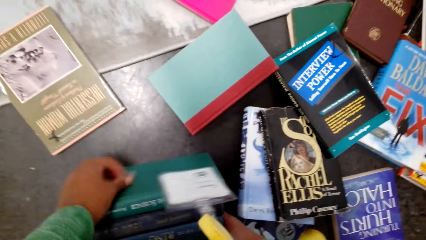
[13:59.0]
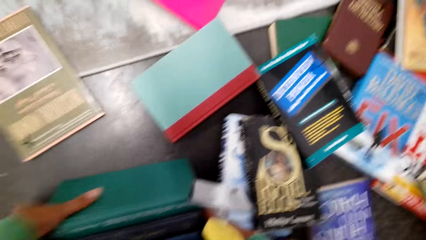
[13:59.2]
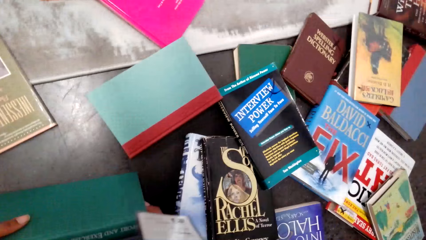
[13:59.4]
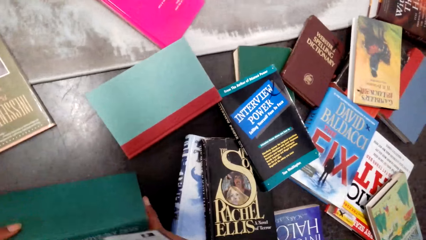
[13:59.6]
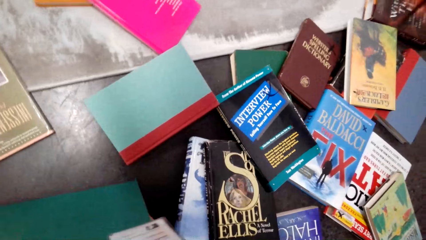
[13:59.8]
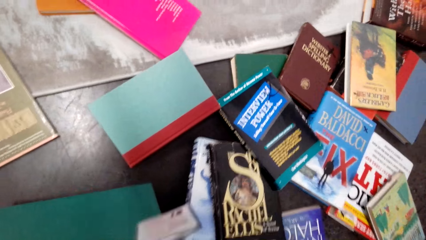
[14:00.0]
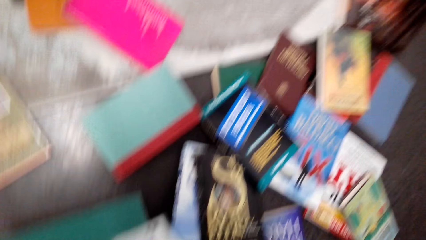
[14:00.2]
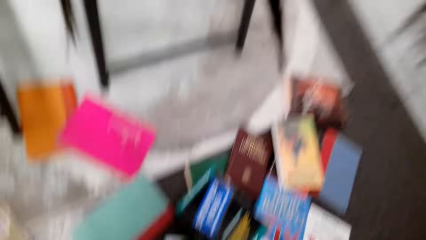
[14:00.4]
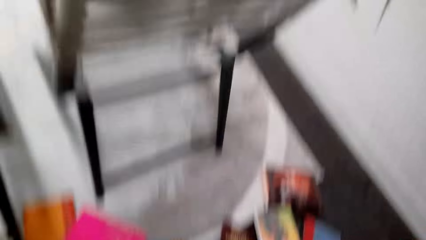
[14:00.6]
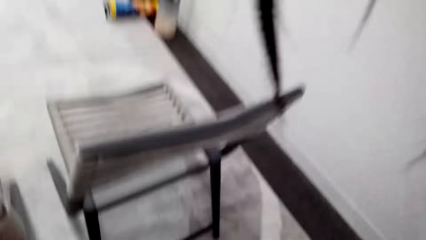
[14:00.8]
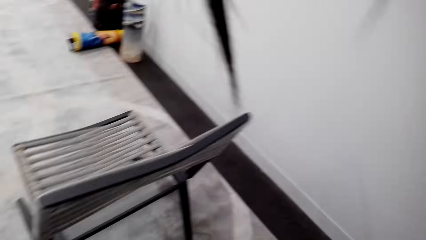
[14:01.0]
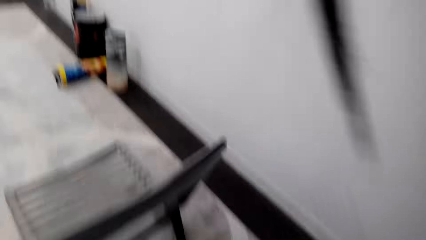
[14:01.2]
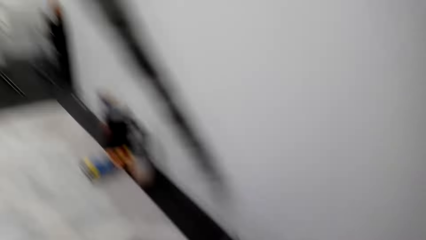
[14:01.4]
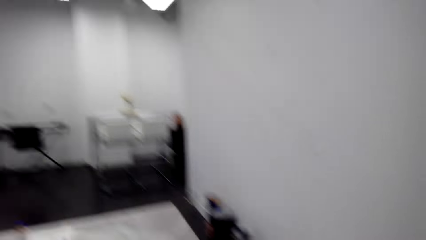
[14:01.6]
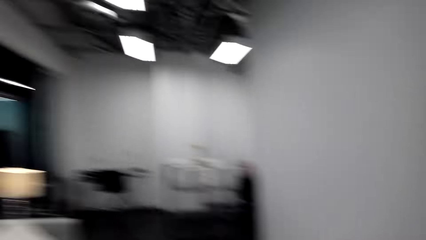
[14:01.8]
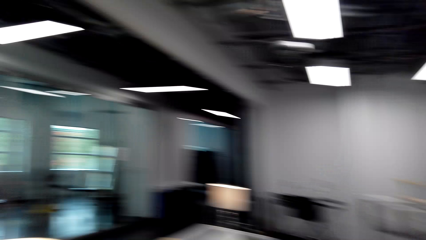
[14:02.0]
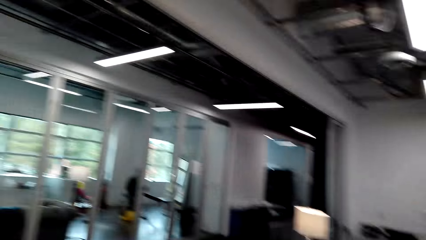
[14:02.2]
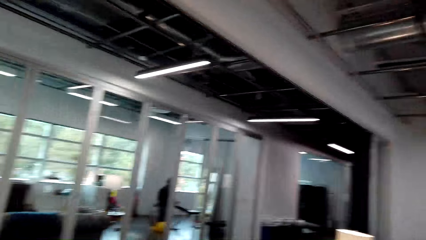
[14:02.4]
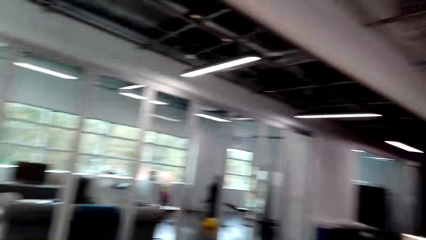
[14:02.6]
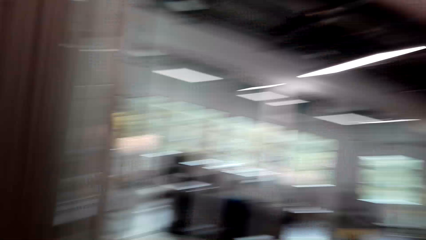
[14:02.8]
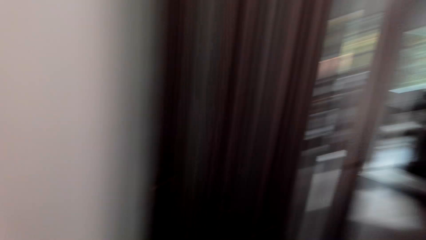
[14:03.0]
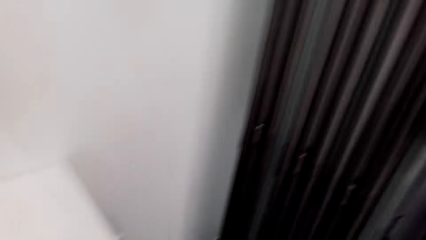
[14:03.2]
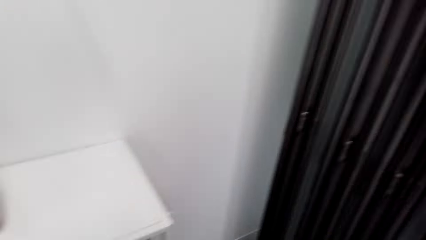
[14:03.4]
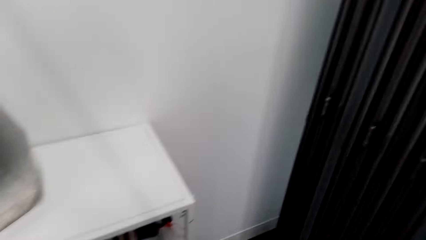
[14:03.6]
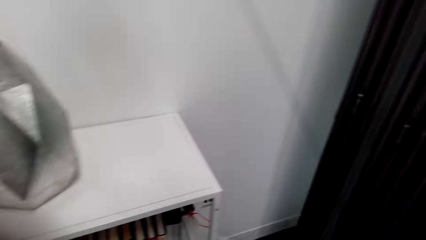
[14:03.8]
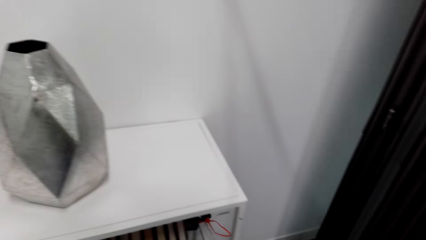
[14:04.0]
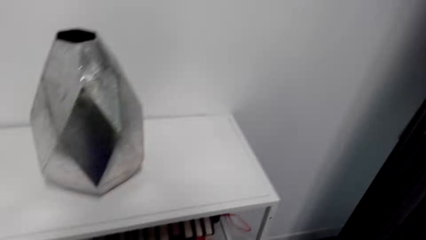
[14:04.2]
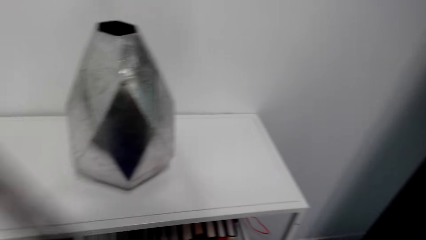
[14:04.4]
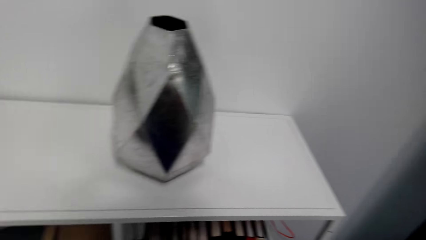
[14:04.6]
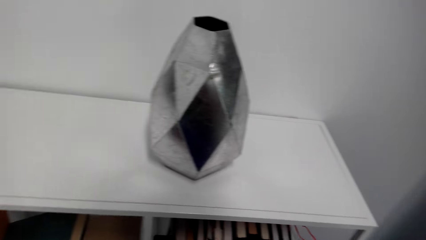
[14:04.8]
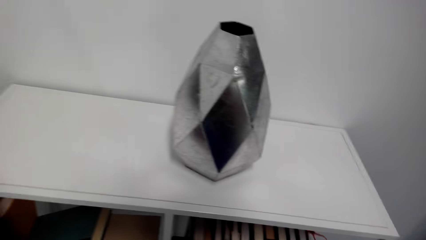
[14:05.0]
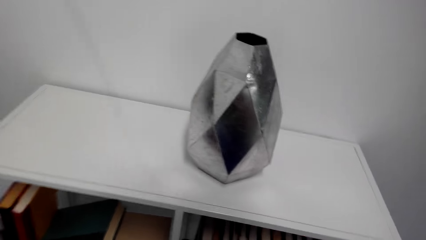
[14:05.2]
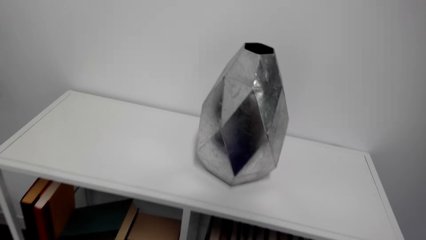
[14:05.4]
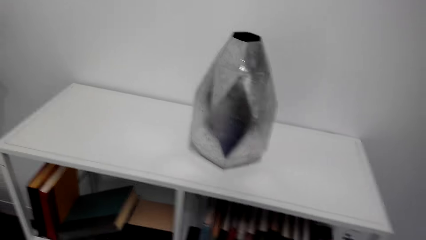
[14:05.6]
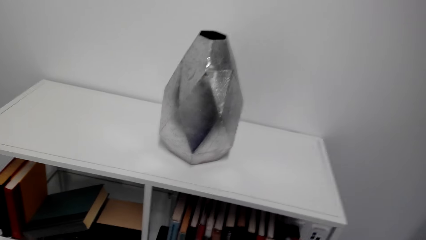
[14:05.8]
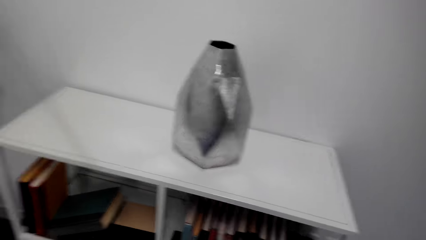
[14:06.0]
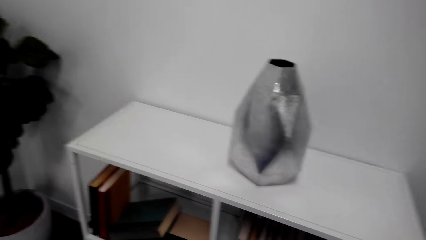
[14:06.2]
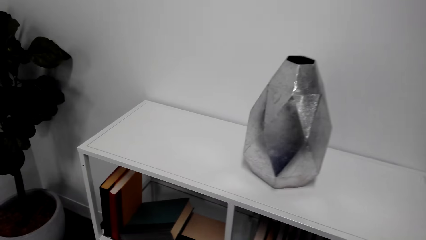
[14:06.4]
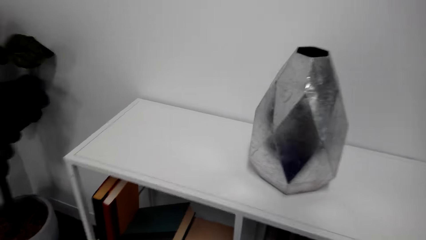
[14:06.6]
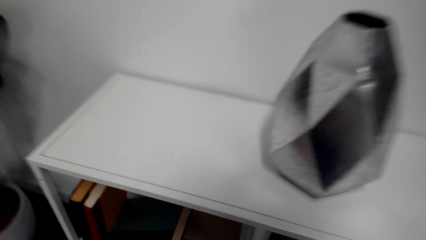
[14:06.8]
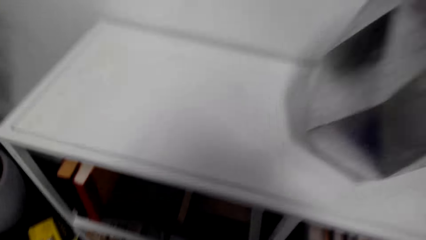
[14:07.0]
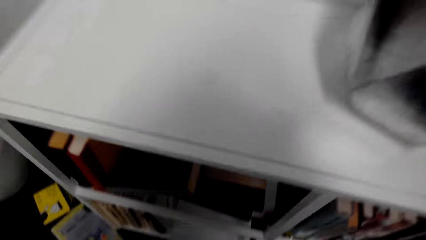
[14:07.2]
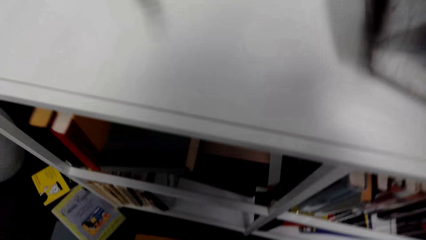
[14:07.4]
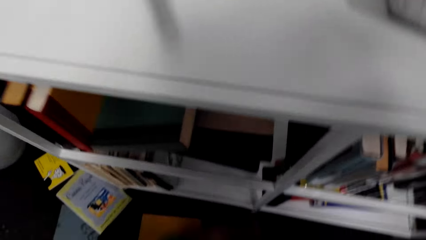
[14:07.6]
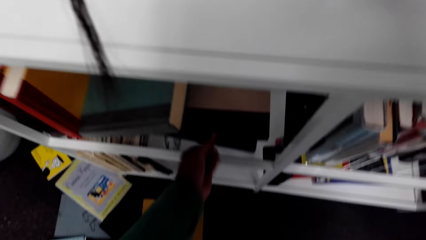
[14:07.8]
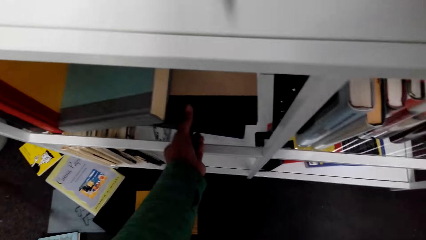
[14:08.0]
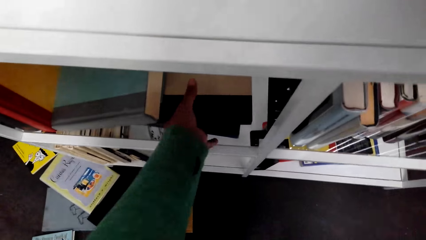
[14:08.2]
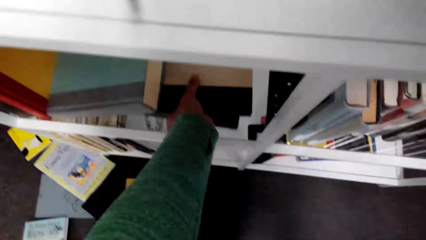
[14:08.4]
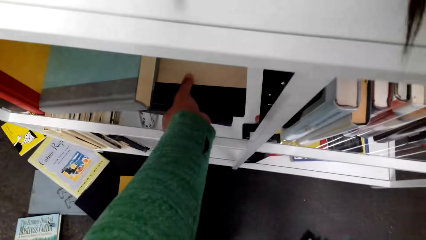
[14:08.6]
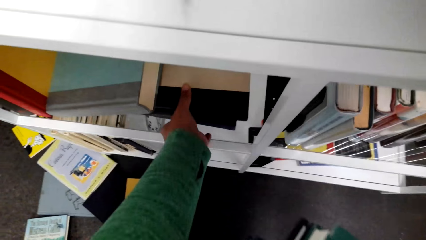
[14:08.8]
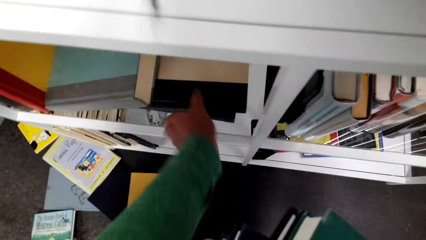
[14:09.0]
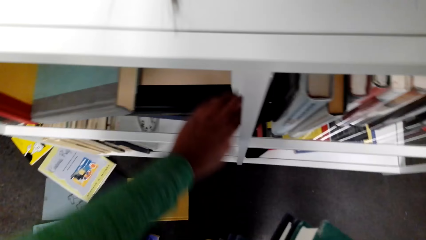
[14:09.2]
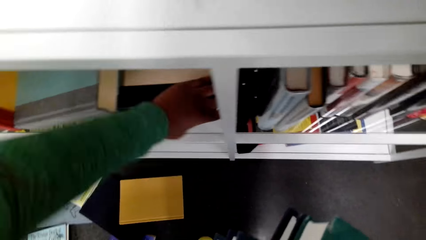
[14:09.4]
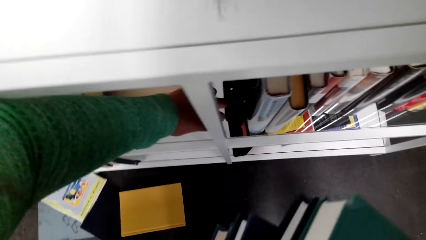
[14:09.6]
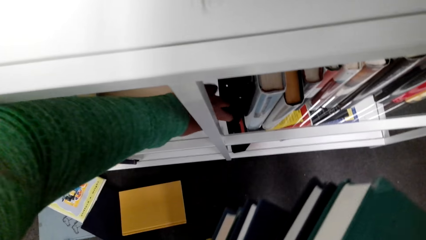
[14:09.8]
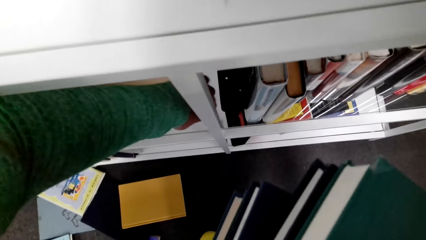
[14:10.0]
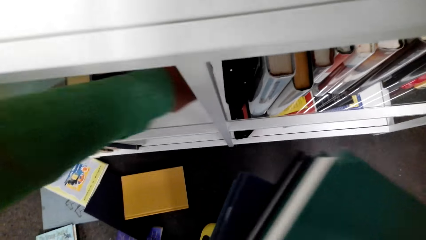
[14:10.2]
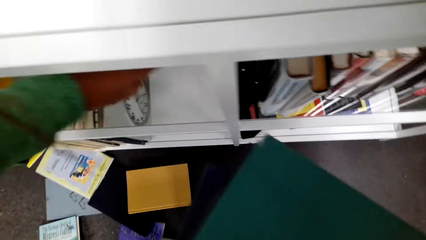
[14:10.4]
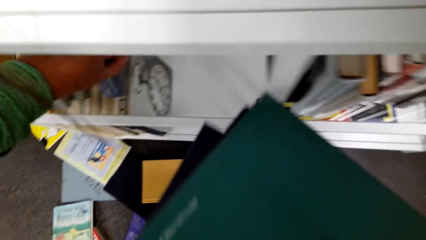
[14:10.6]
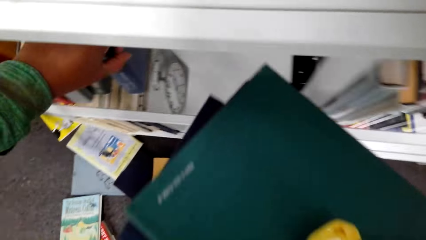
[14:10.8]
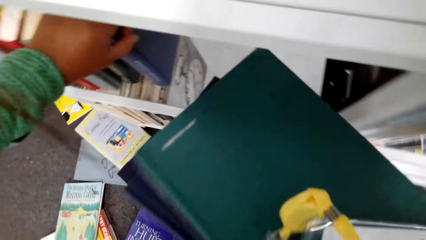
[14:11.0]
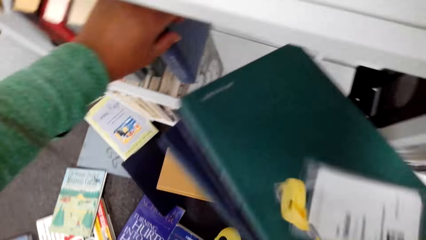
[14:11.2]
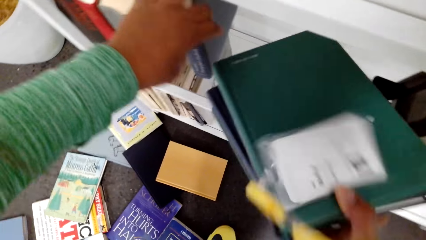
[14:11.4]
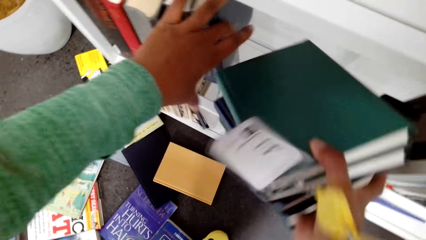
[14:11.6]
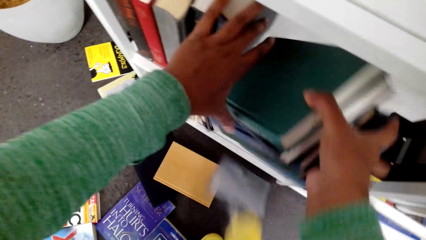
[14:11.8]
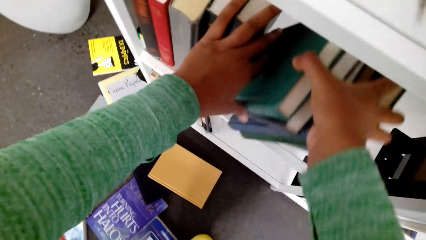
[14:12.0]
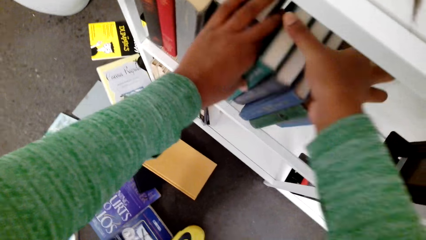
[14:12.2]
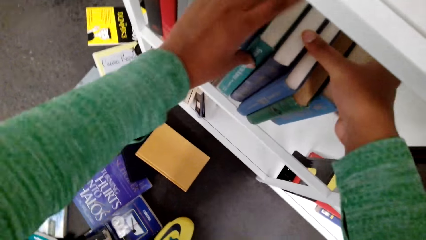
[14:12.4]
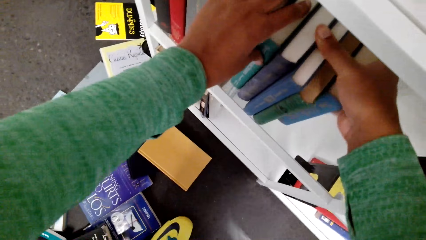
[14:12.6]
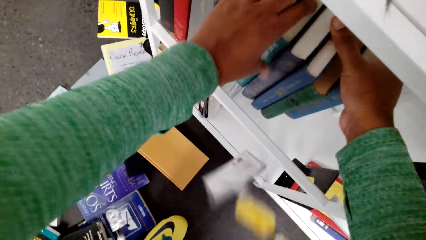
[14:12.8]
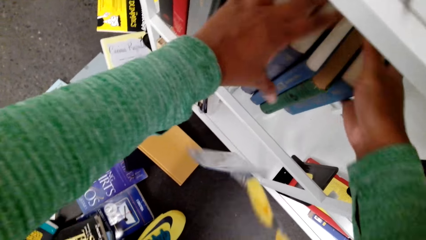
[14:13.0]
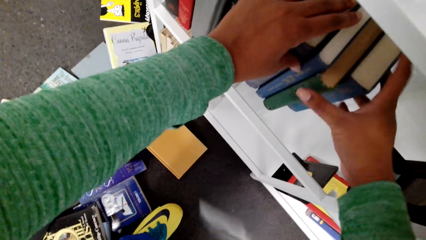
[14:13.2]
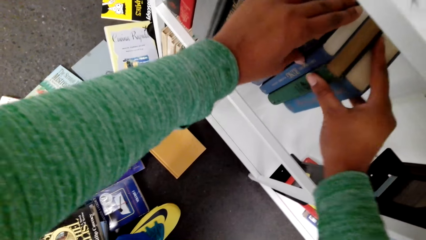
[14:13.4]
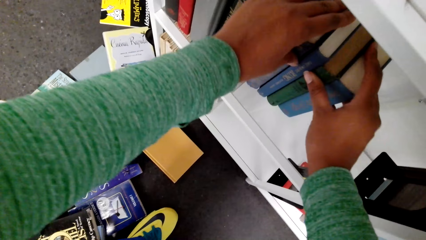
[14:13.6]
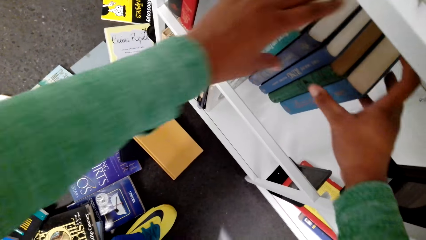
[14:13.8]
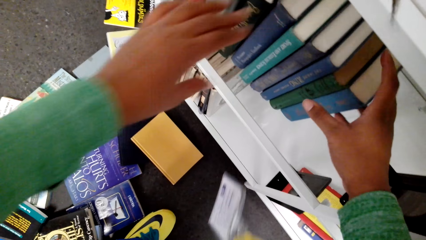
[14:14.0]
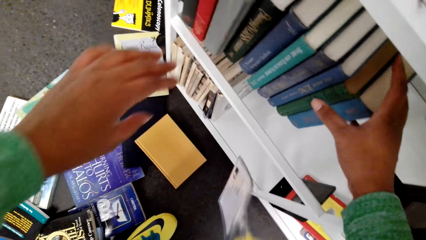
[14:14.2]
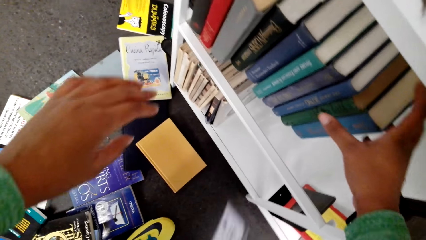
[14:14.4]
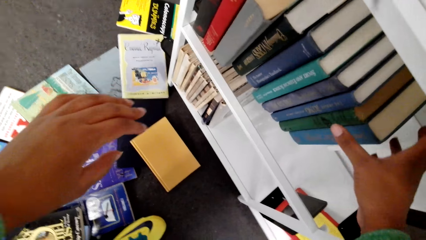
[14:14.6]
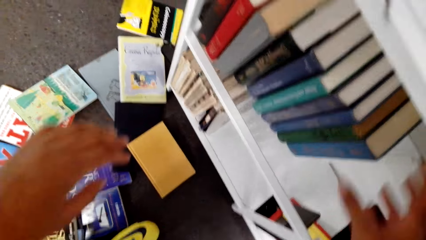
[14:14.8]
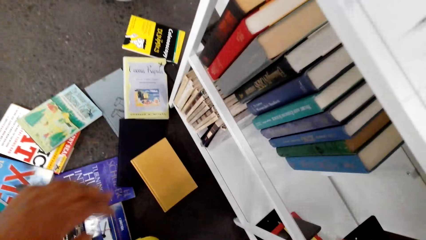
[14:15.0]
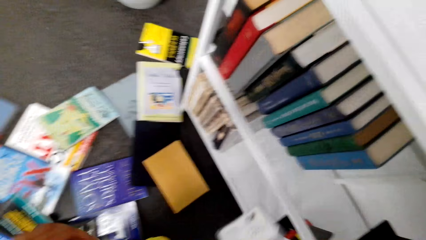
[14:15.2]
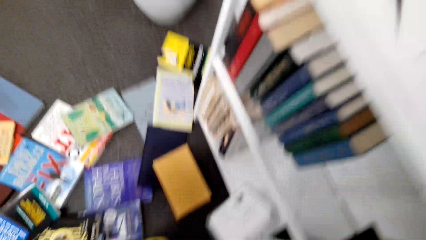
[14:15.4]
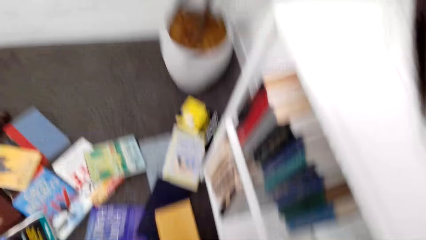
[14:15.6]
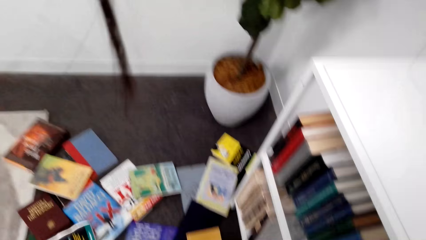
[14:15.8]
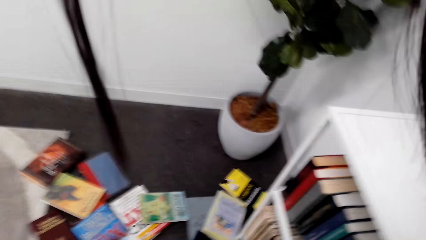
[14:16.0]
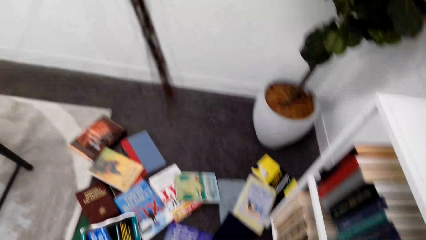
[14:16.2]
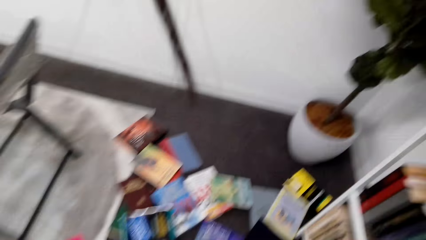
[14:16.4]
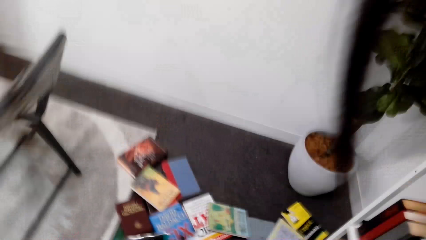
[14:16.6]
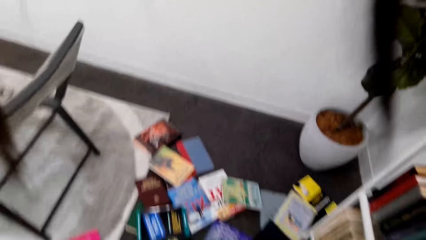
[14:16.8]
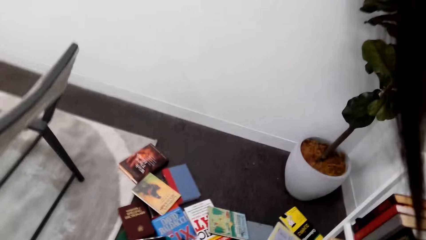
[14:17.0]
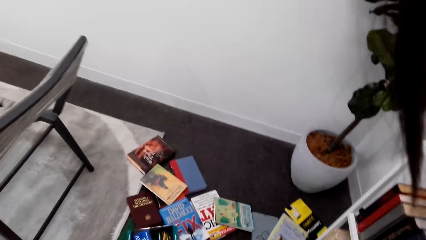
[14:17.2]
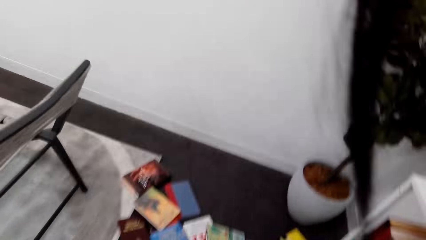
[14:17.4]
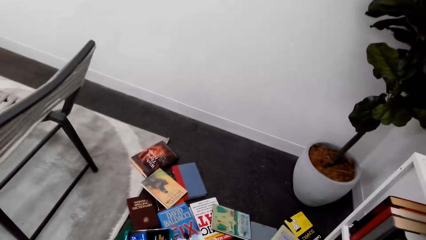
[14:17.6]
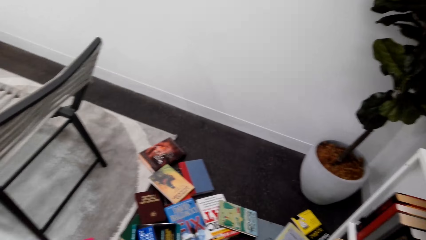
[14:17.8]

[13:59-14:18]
The camera wearer walks in the house. They arrange the shelf, put books on the book shelf, and arrange the books.
